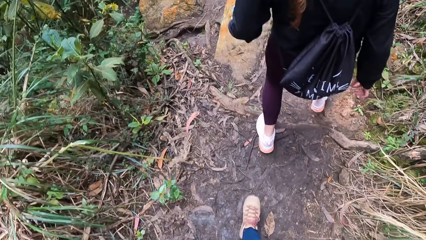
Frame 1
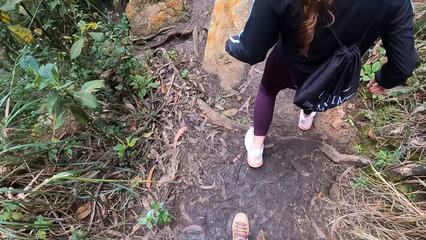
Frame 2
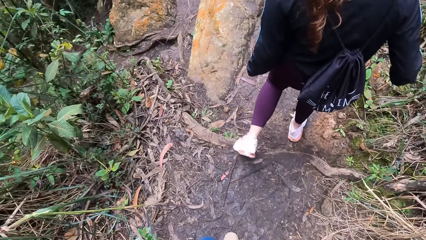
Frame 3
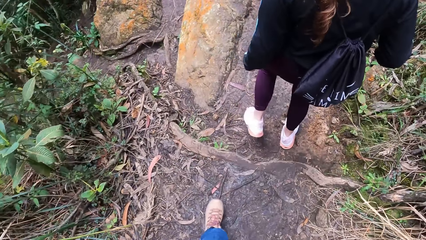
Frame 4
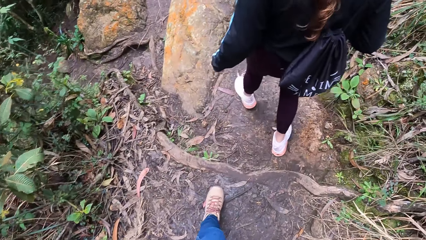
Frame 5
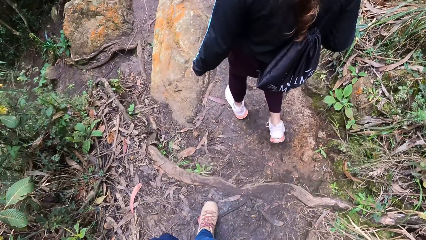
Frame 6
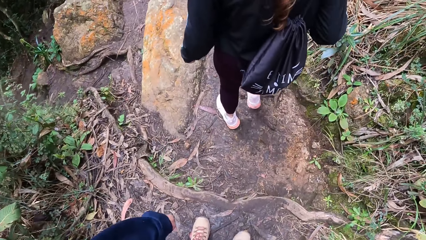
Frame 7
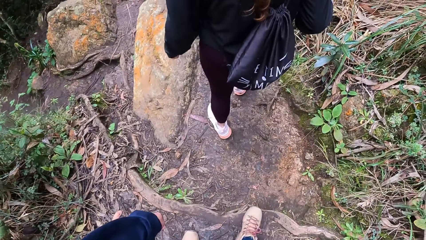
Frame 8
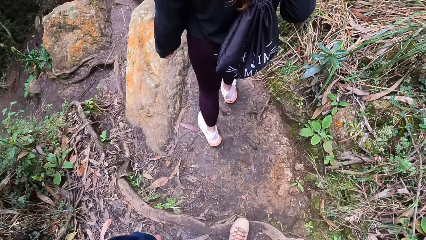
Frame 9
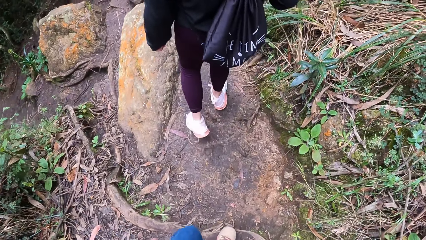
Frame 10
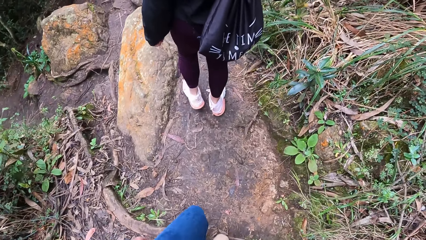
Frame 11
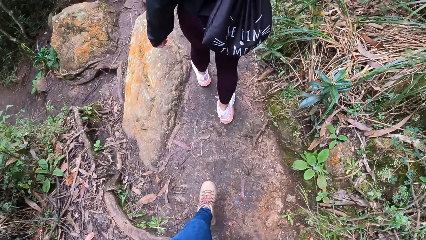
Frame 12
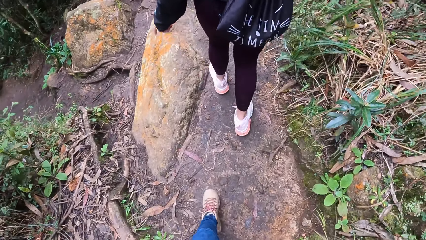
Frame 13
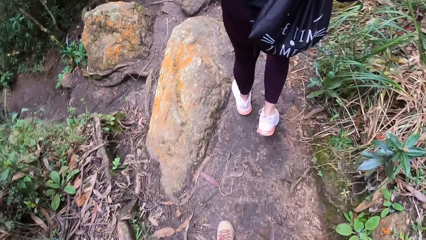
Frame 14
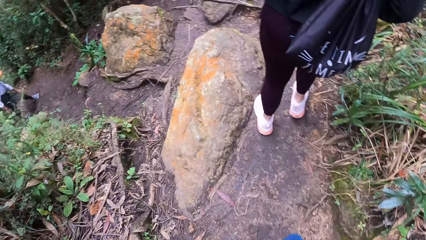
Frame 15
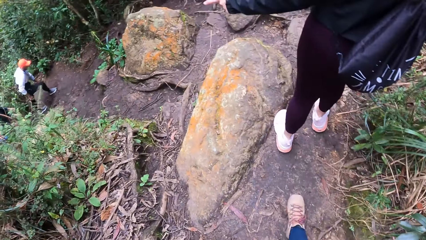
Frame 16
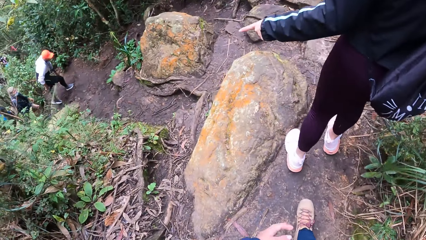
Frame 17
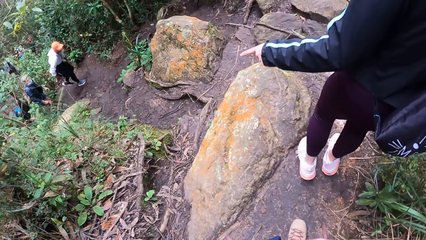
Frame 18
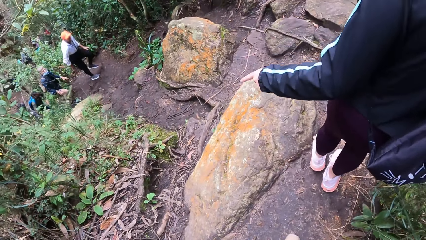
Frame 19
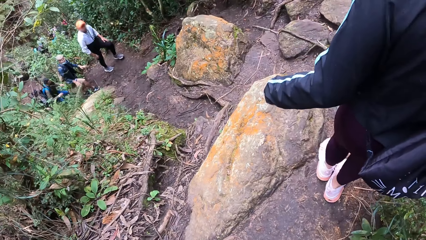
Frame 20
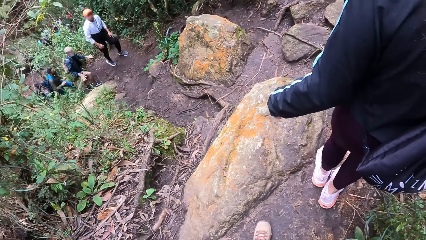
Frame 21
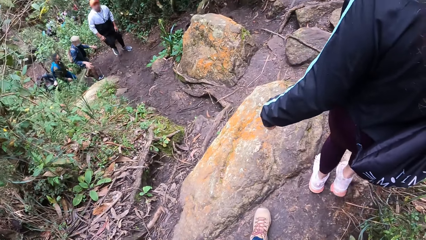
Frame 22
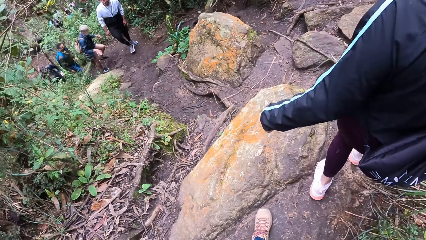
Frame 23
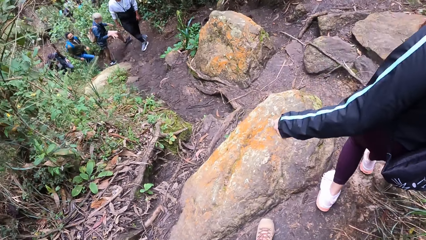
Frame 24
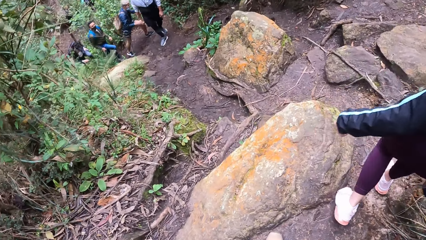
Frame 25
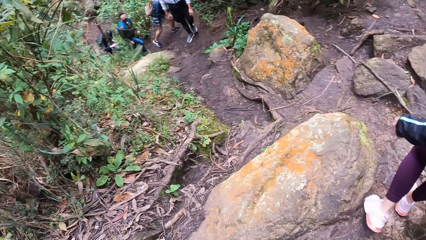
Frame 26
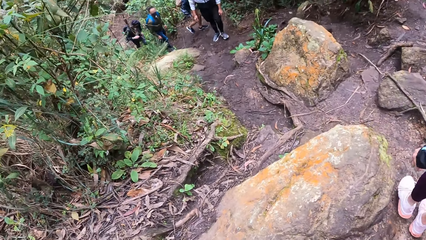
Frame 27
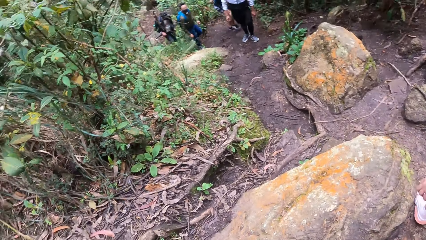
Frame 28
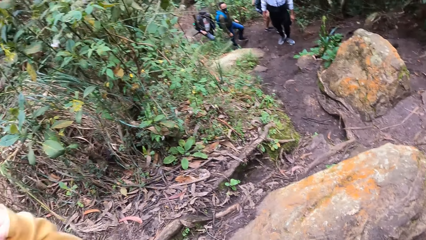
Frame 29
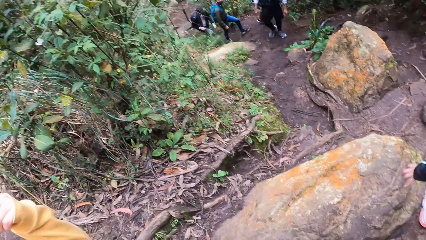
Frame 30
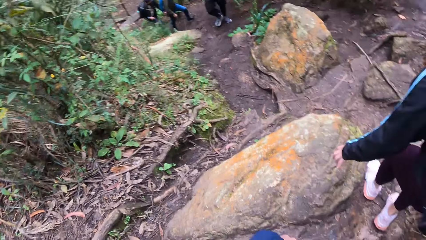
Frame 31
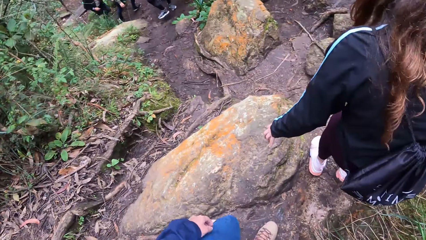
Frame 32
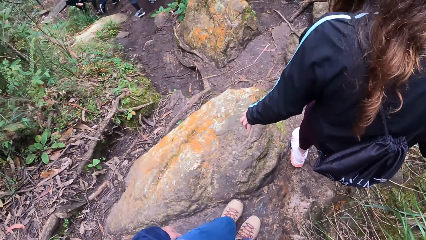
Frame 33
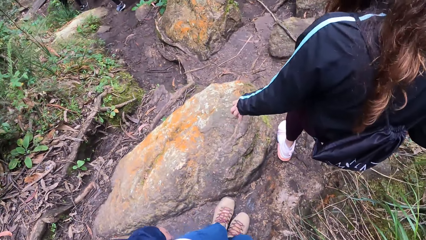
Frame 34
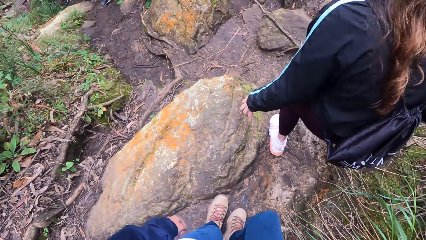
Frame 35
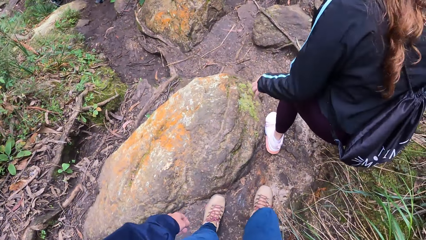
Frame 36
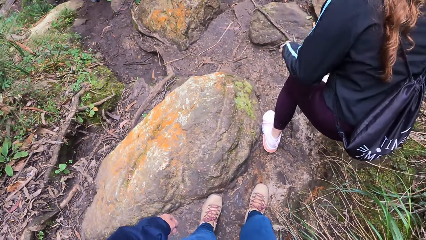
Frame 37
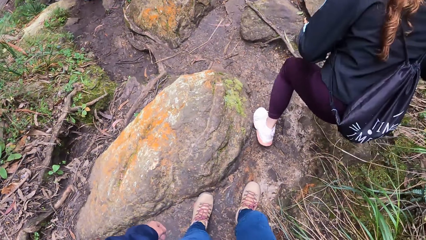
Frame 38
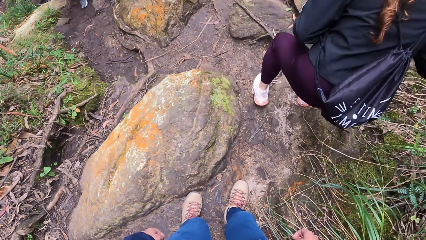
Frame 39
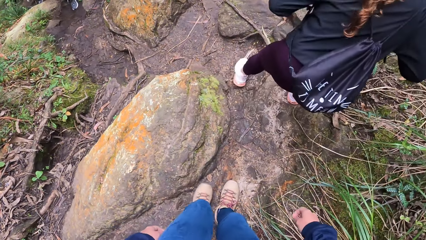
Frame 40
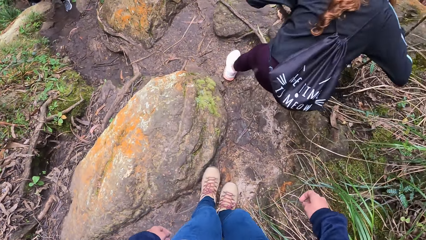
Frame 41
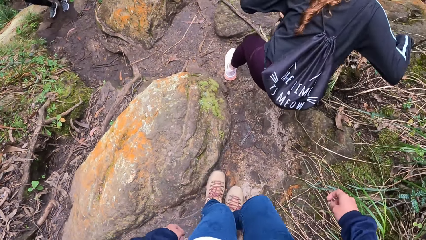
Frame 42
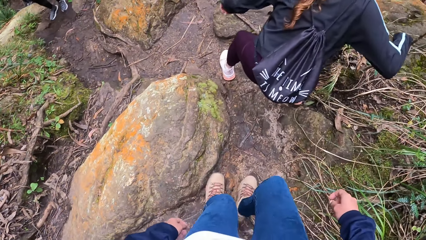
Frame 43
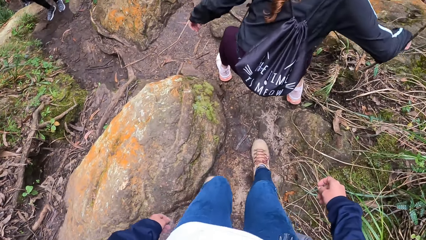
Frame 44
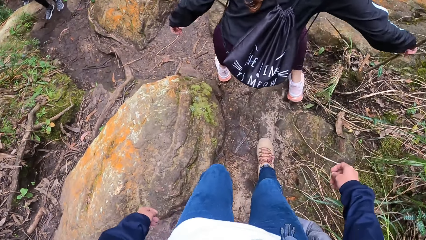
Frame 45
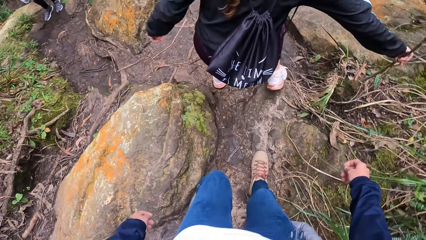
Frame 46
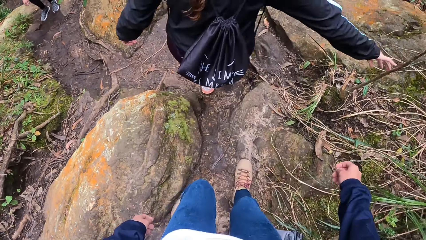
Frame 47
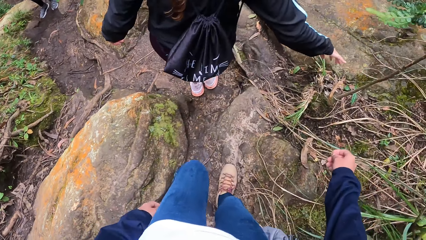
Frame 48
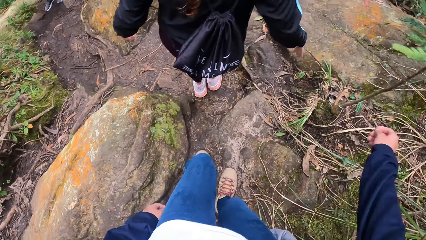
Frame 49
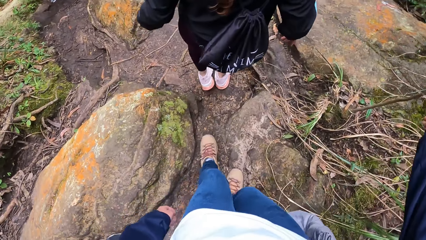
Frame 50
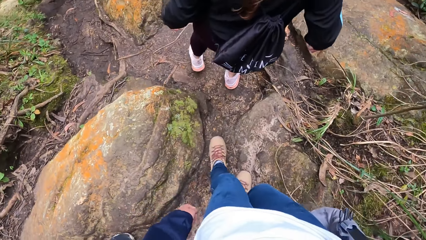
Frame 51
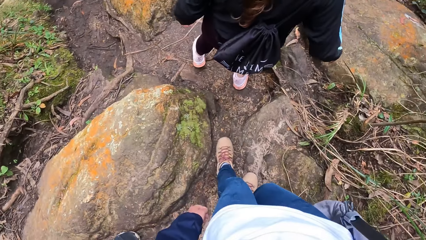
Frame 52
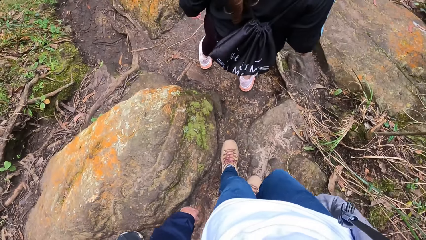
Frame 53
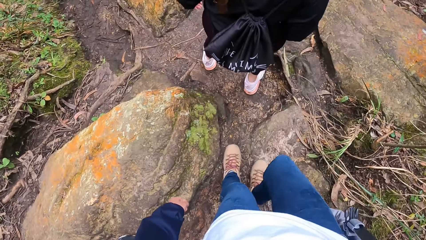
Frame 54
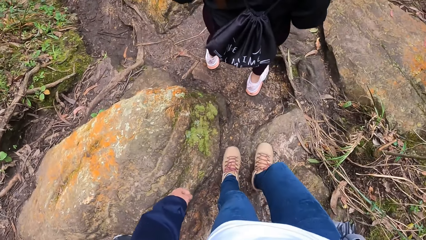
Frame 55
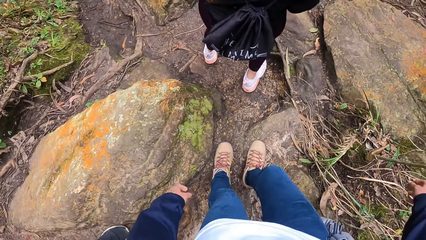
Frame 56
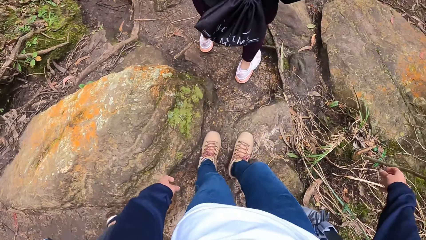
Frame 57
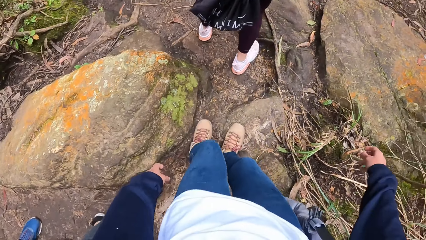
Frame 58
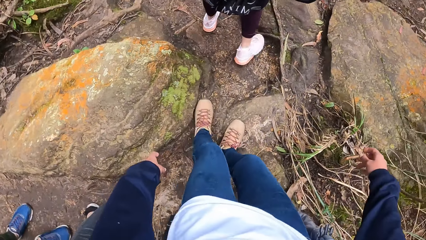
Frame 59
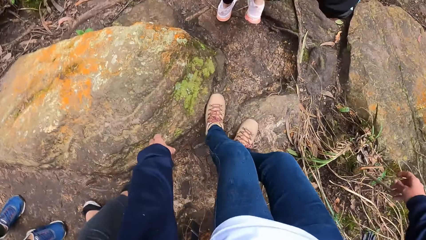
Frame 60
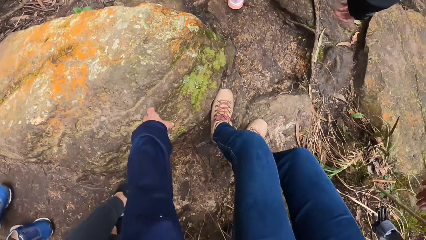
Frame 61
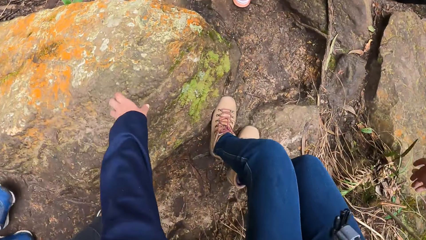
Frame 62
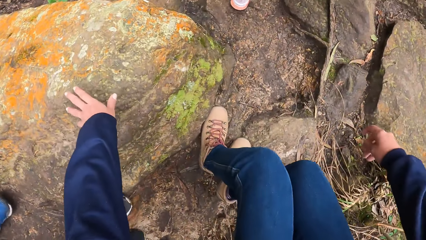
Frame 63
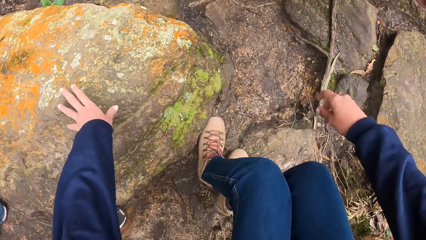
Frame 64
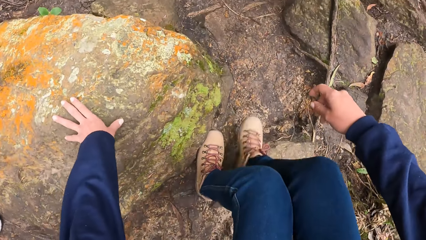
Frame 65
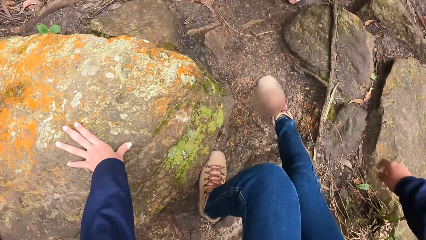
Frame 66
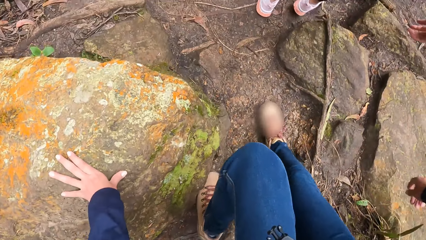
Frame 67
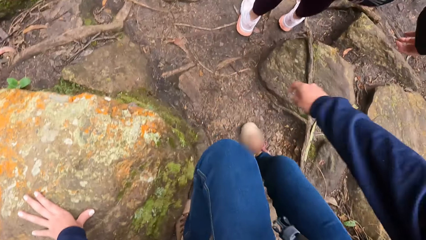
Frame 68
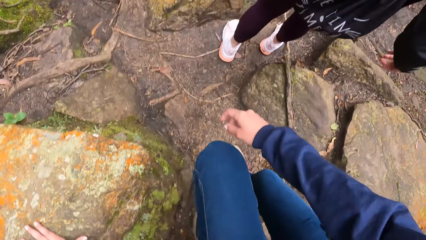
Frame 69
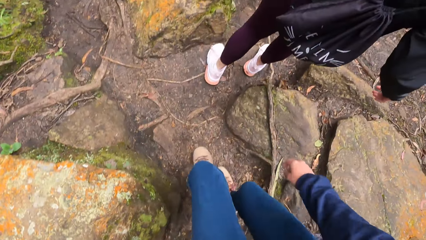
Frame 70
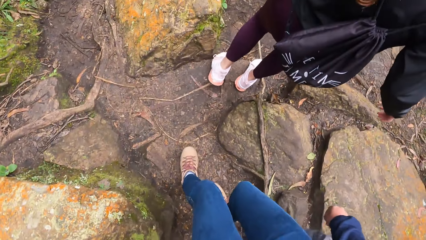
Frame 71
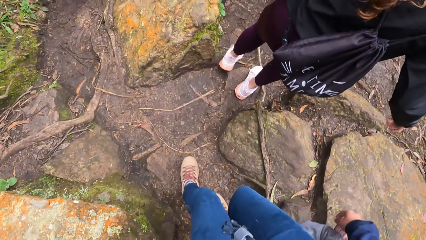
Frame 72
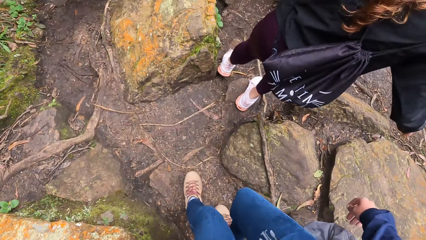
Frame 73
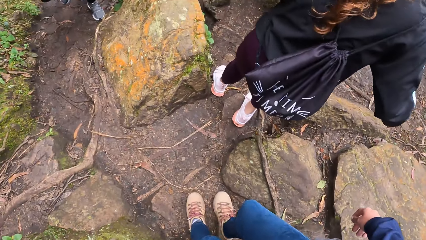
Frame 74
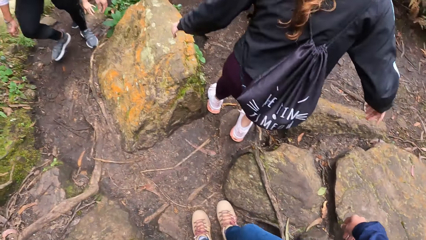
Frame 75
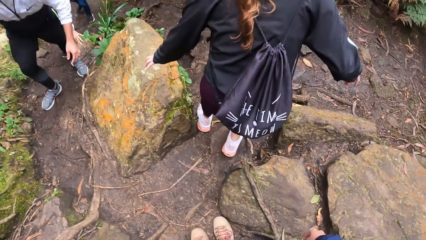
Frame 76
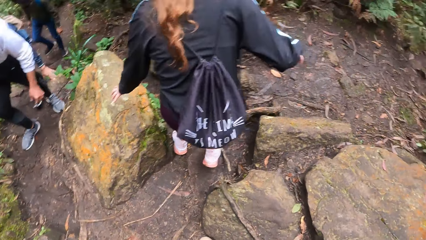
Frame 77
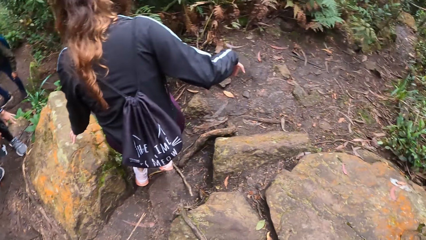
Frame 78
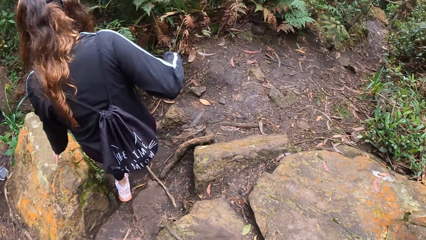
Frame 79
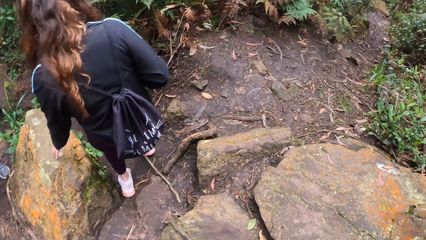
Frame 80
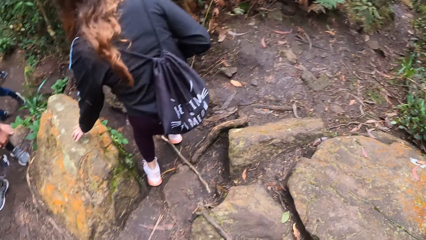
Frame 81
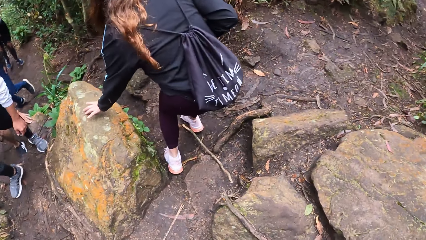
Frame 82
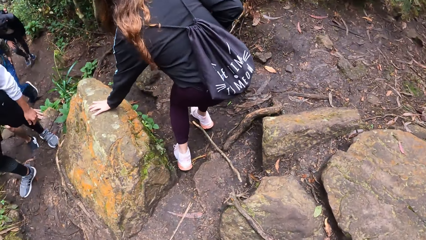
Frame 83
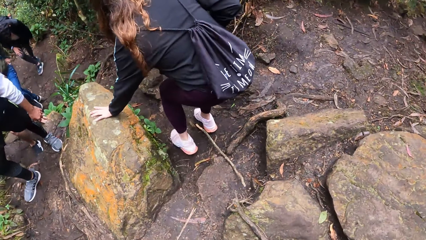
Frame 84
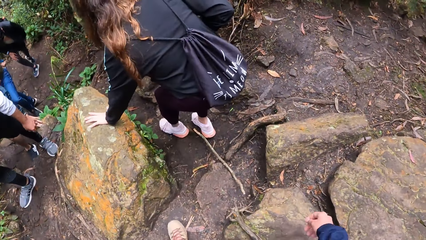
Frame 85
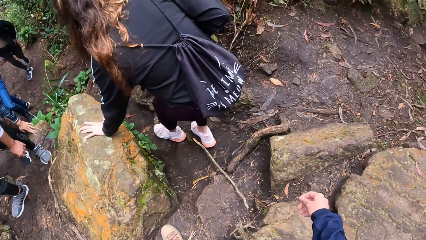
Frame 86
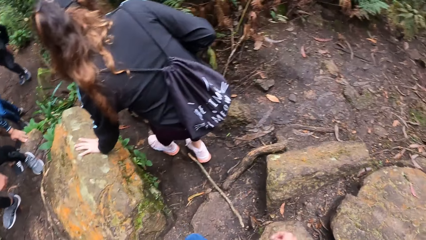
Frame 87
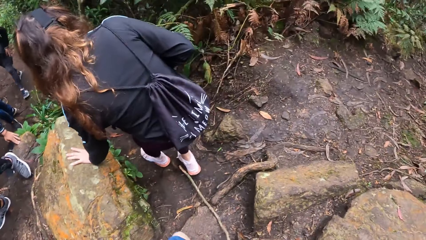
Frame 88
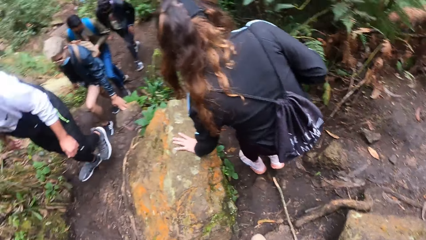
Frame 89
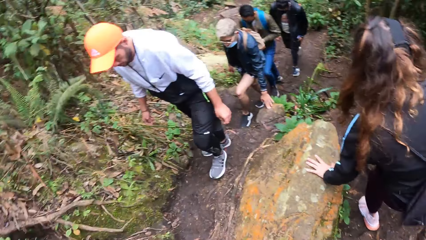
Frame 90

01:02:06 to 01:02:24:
The camera wearer looks around the forest. They walk down the forest path. A woman places her left hand on a rock on the ground.
